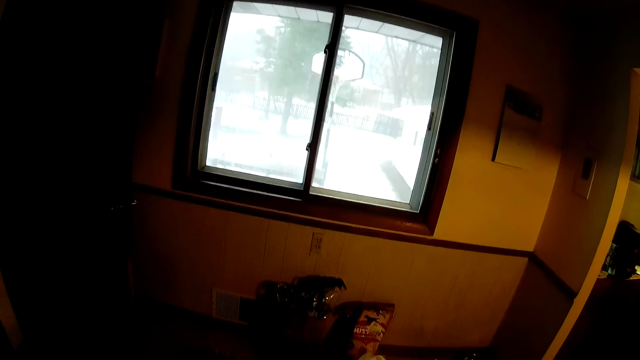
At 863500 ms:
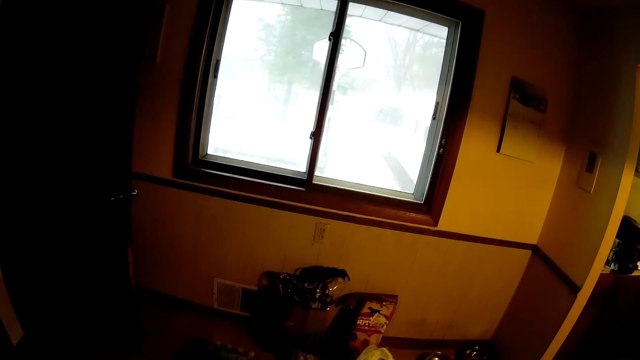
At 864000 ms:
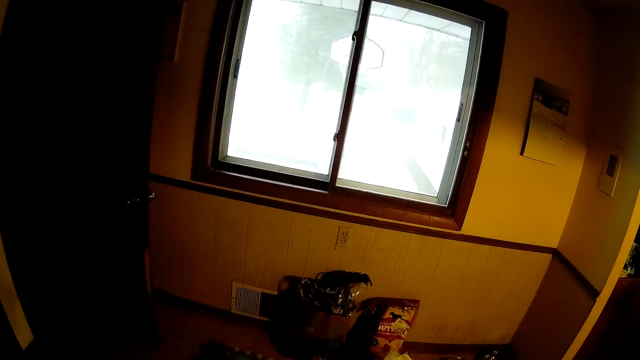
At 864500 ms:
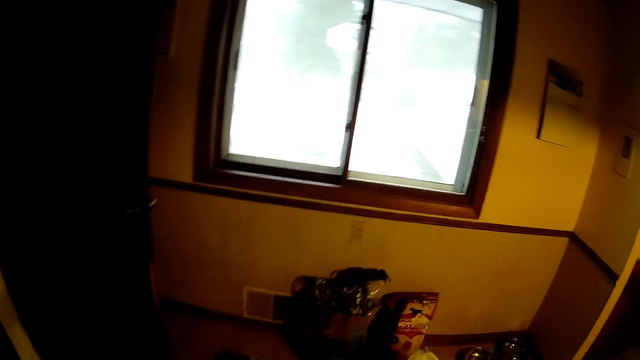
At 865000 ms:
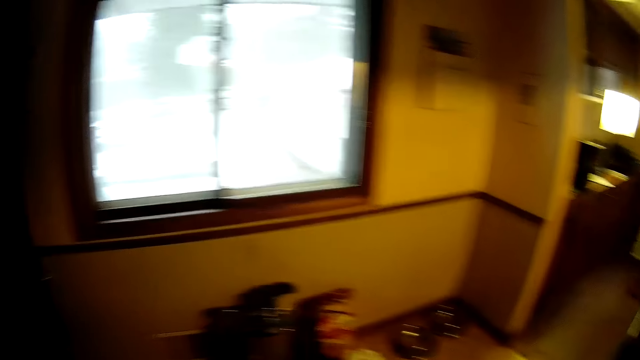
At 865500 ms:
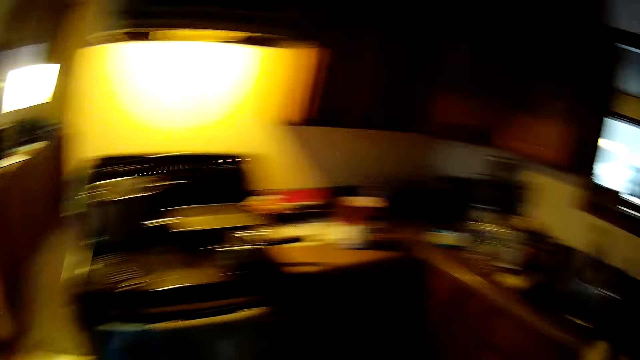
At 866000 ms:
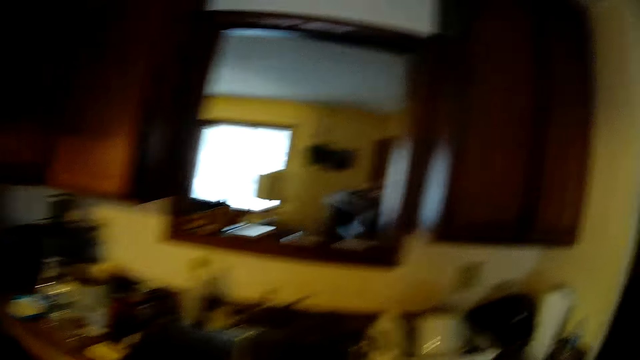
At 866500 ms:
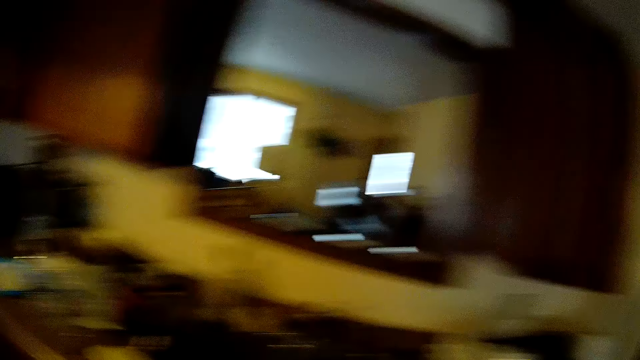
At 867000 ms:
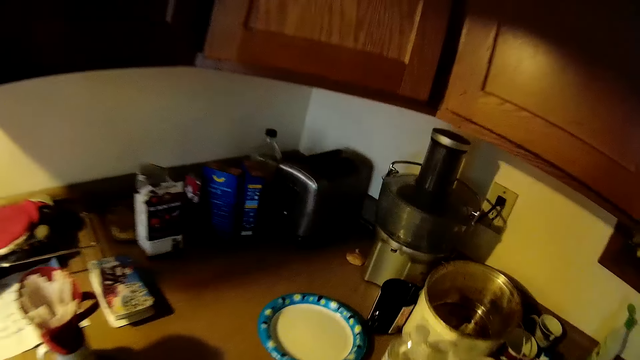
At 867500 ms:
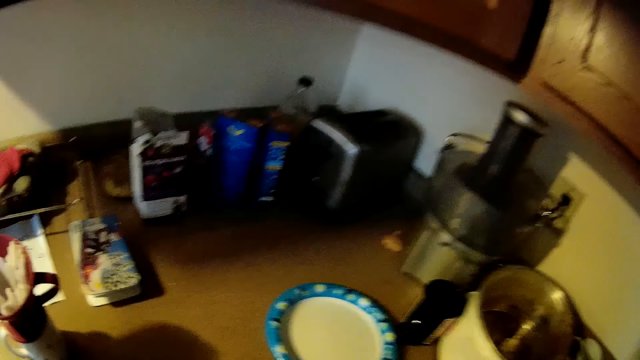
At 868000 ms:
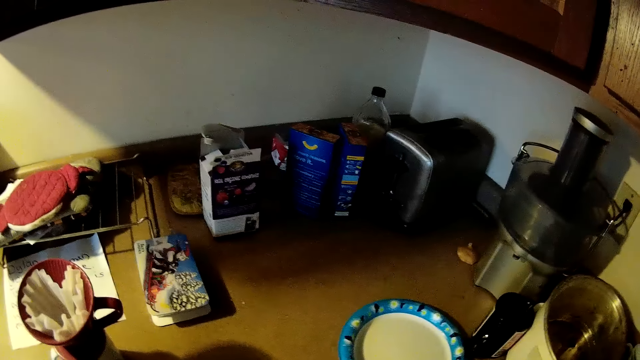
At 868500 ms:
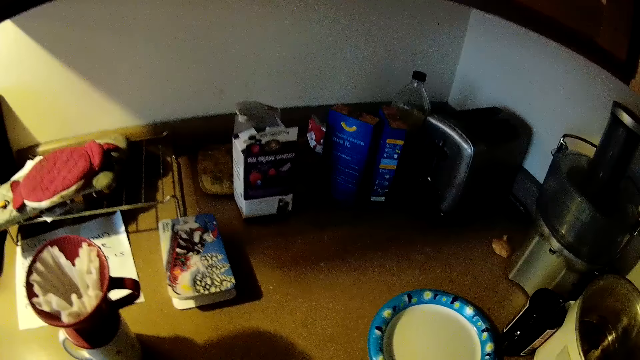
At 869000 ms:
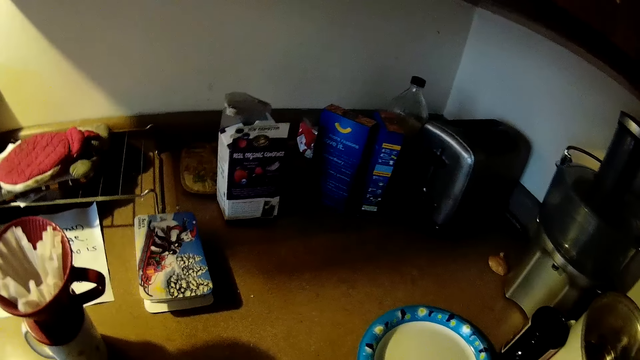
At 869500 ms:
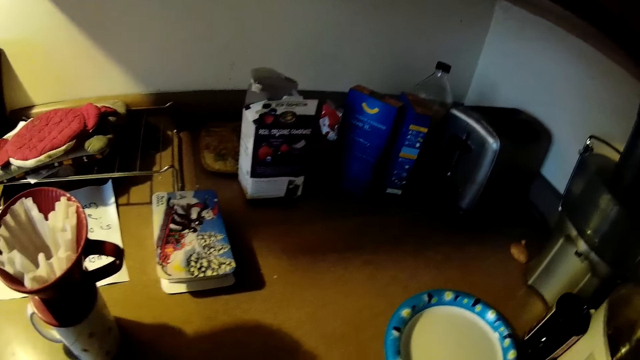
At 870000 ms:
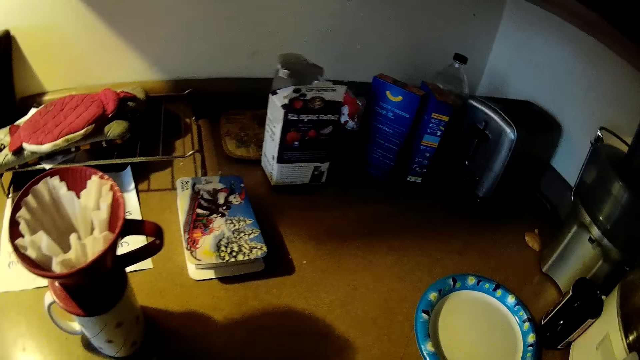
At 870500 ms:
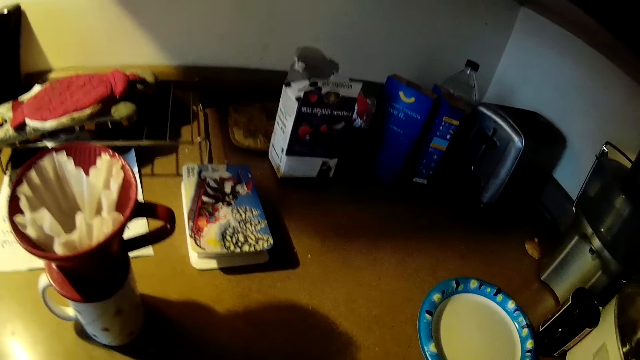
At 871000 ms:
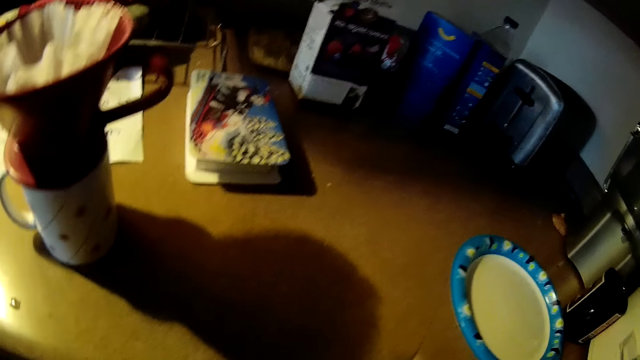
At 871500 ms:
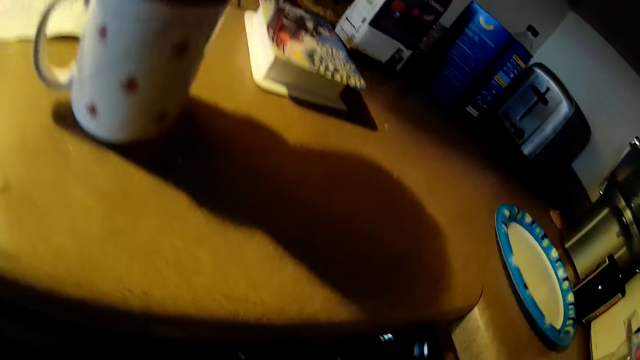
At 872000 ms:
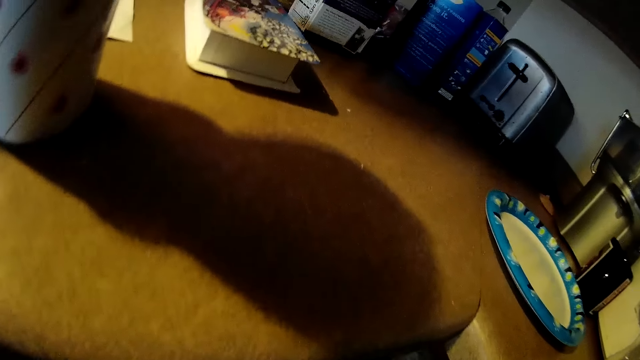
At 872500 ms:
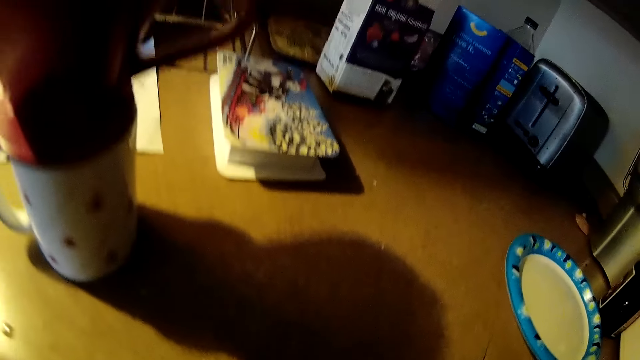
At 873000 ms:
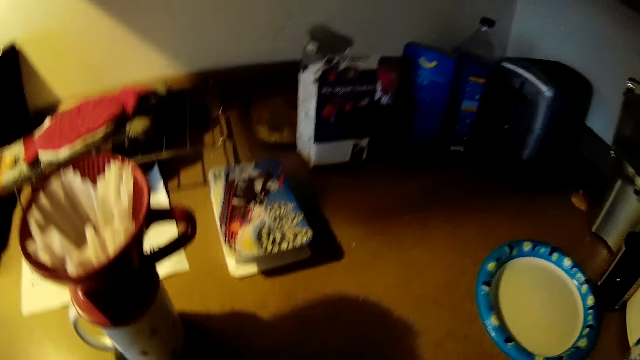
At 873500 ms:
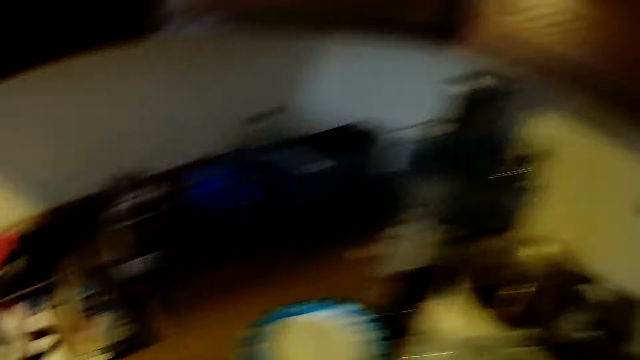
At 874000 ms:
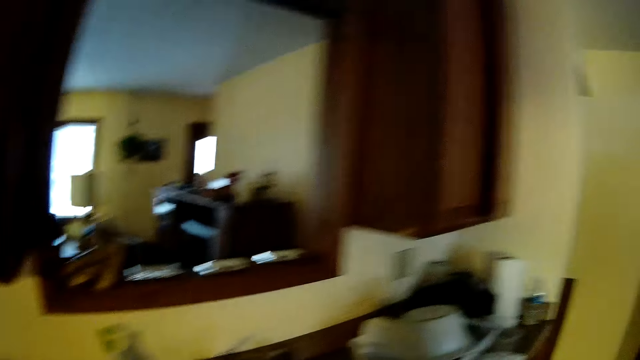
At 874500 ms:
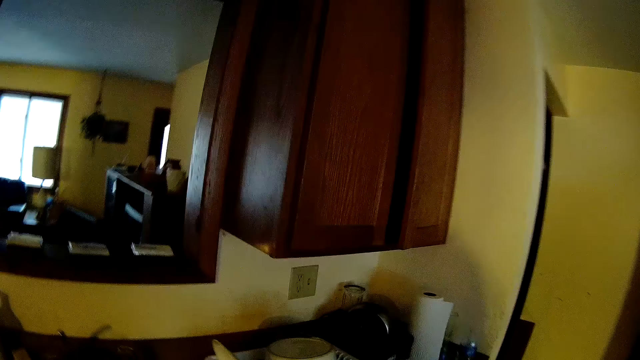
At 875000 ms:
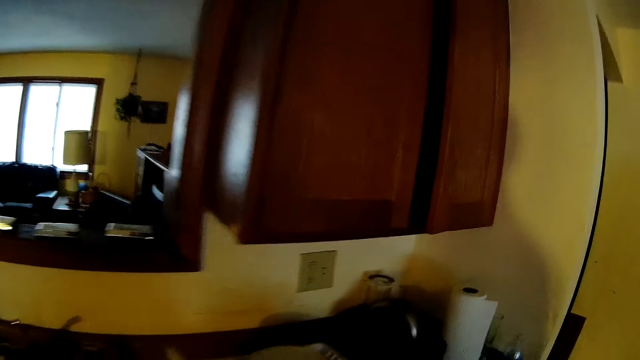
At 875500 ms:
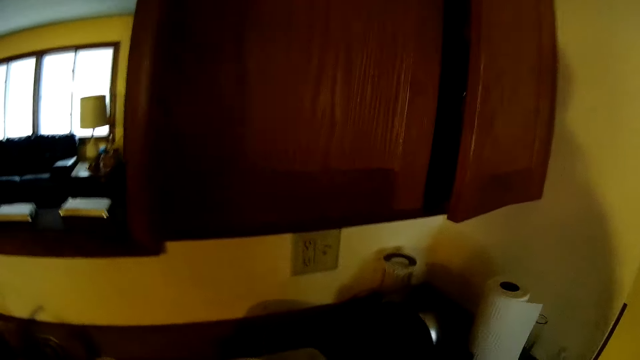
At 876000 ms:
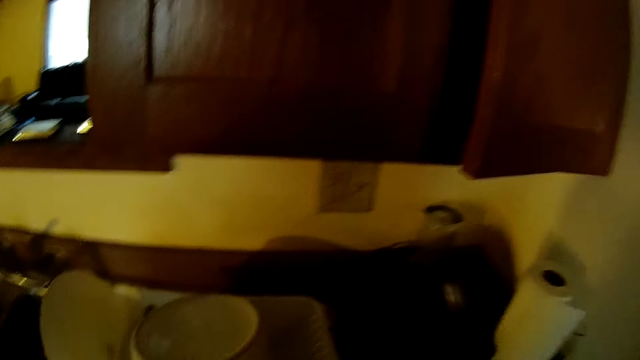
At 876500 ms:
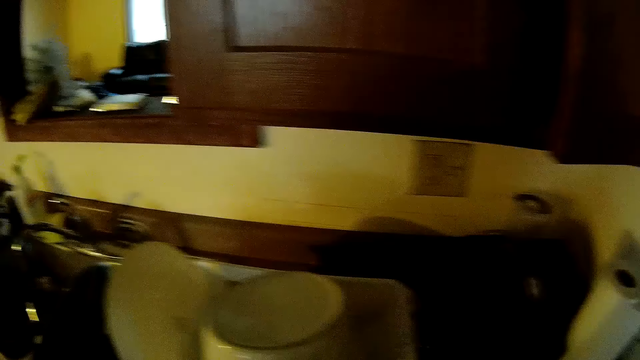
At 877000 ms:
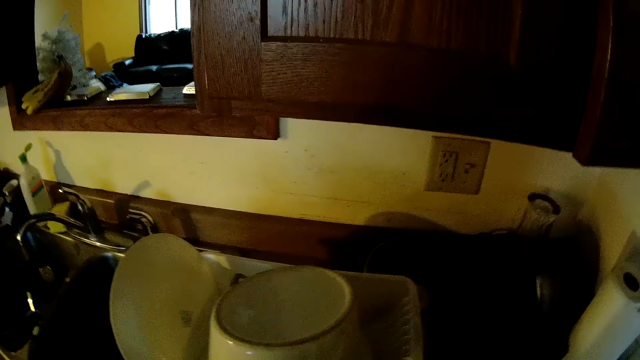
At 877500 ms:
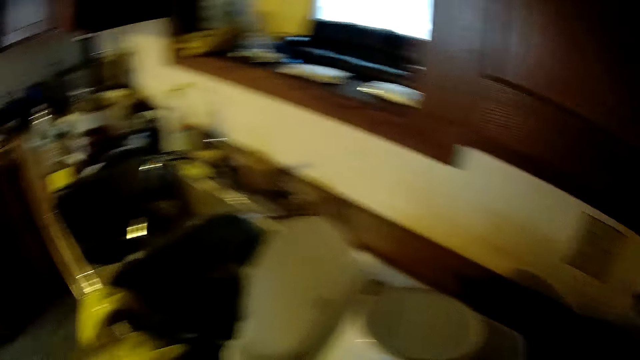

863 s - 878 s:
The camera wearer looks around the kitchen. They walk around the kitchen. They stand beside the counter. They walk around the kitchen.

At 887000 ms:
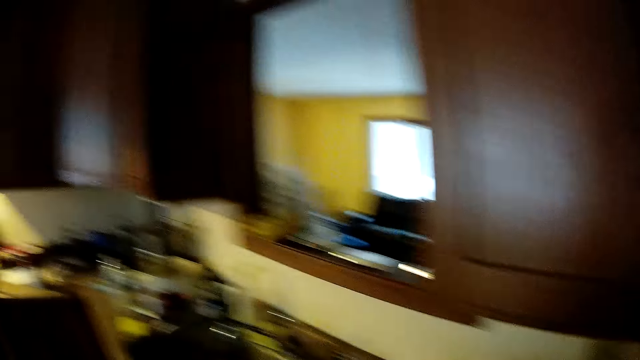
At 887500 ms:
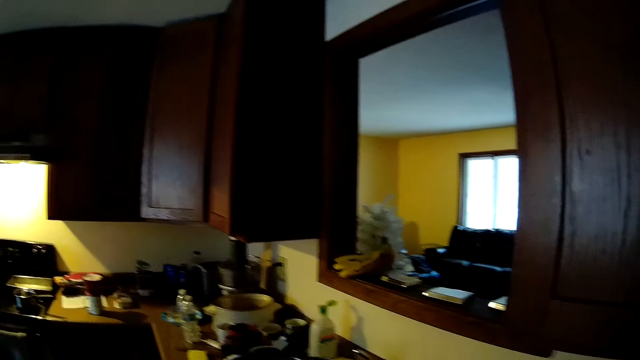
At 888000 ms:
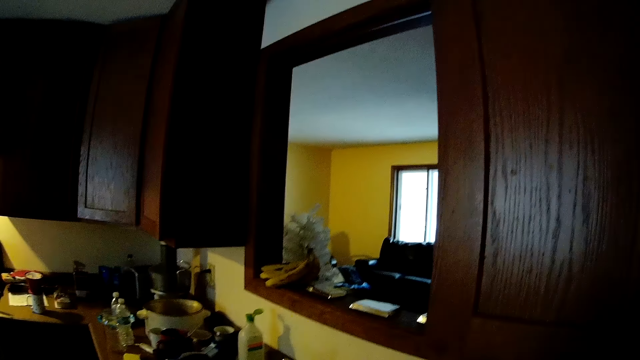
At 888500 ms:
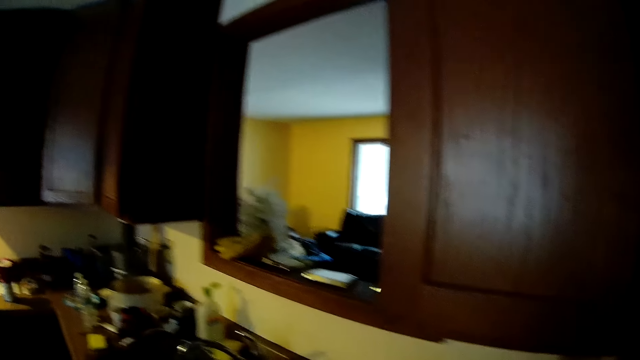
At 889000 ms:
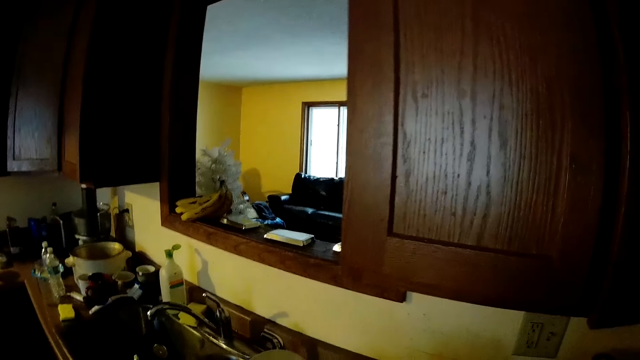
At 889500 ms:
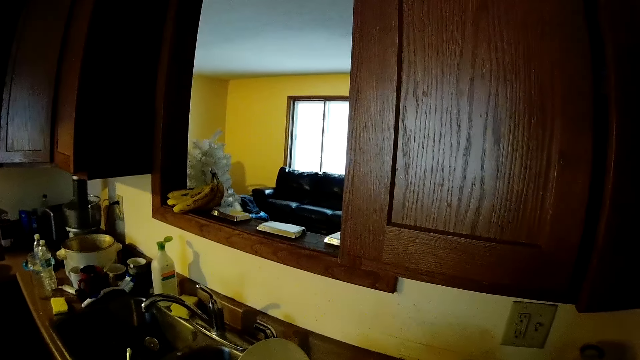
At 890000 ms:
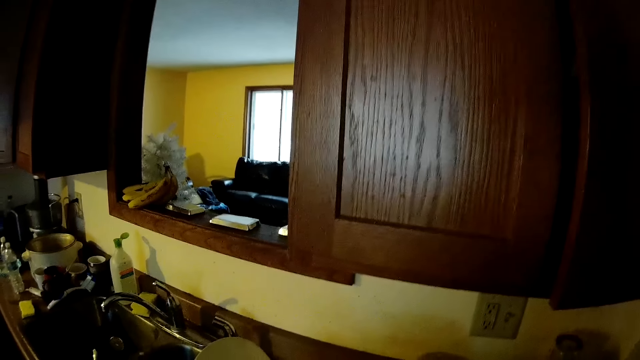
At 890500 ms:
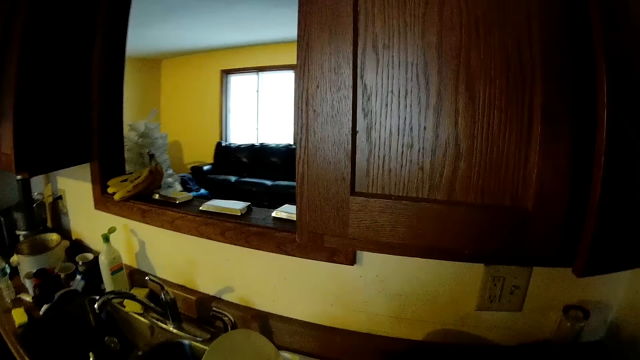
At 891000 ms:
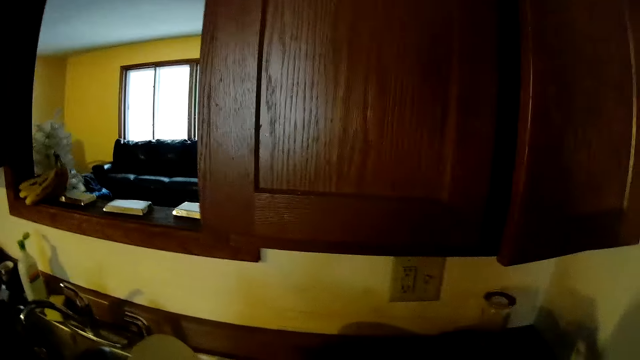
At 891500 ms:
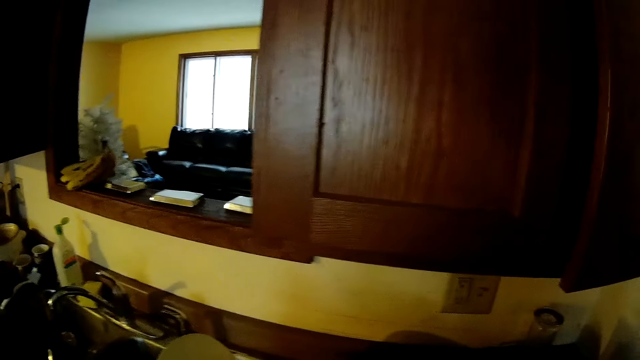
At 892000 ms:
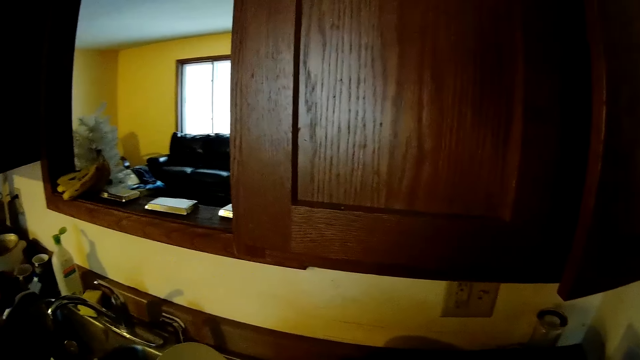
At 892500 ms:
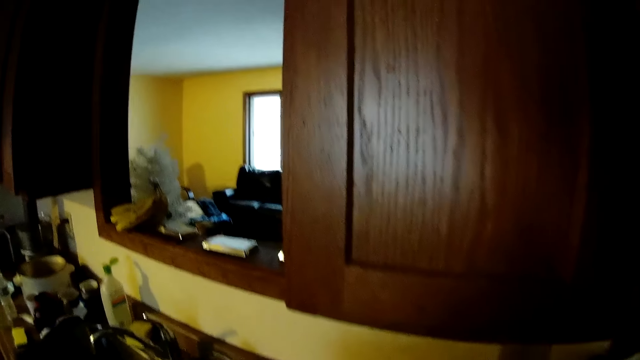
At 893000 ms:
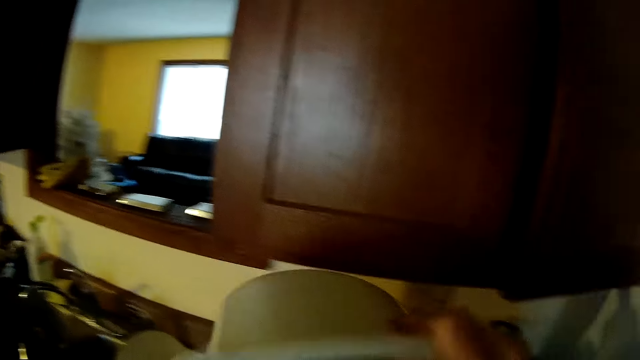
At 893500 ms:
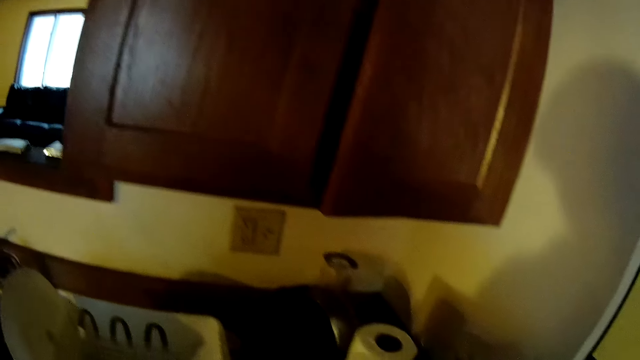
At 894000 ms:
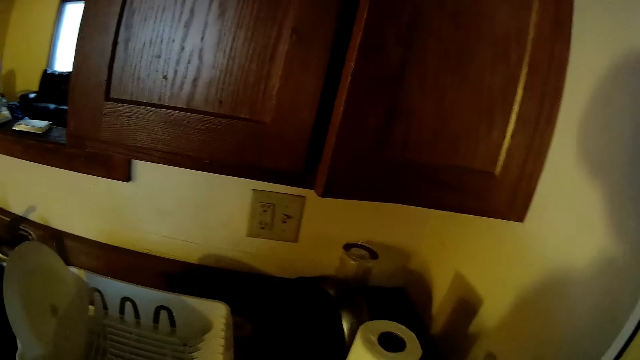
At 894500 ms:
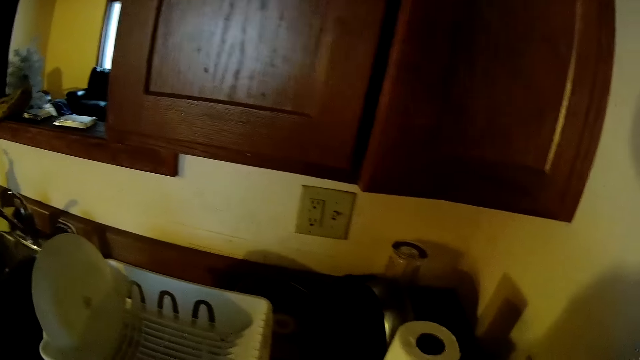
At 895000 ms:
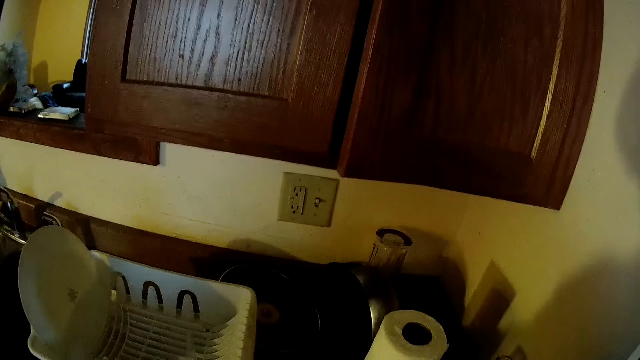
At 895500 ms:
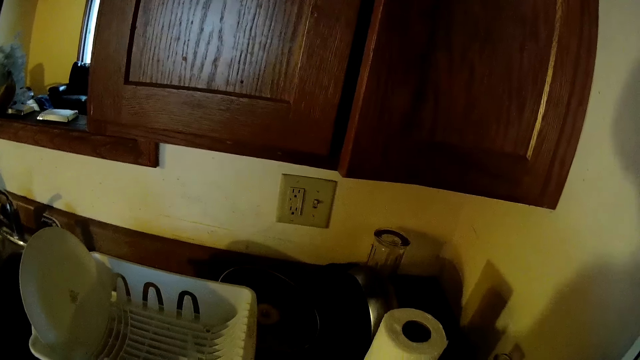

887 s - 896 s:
The camera wearer drops a cooler on a counter with his right hand. He stands beside the counter.
